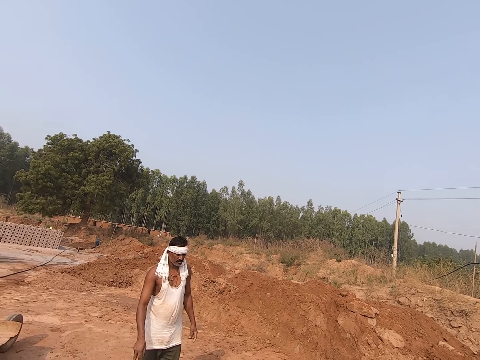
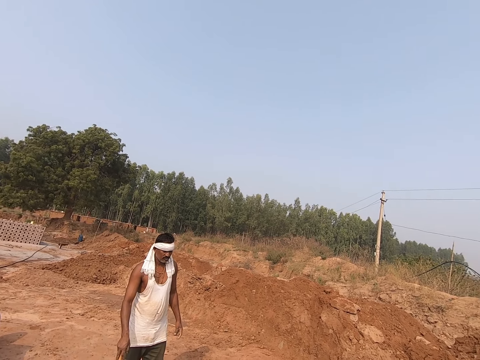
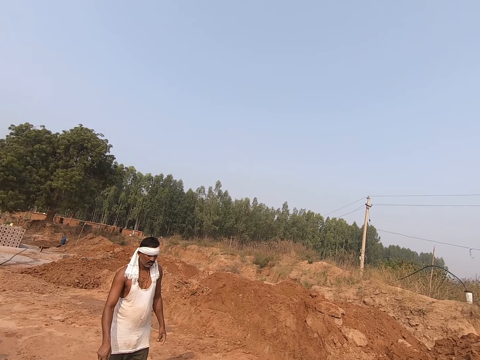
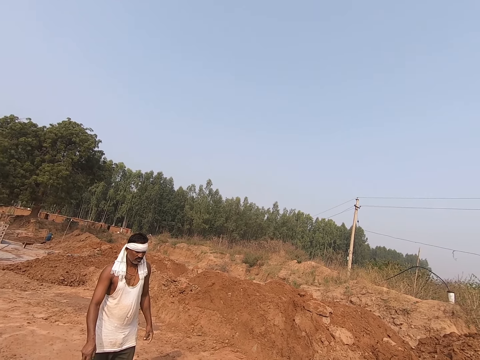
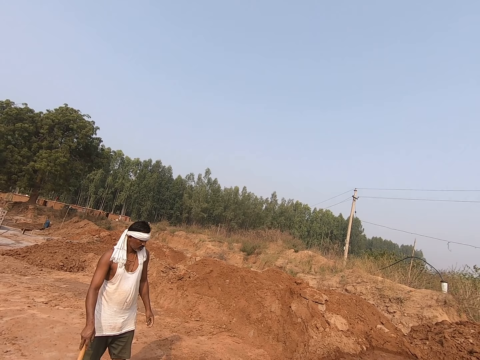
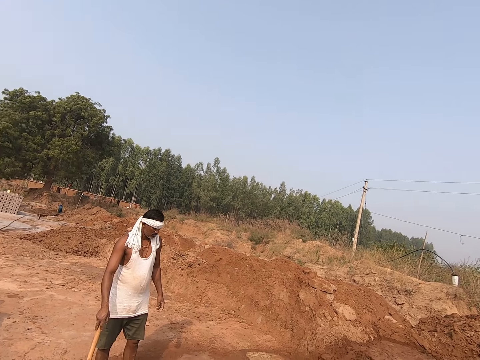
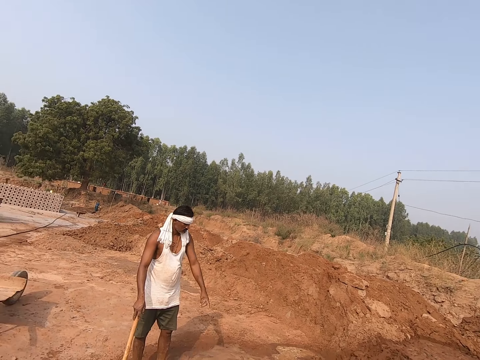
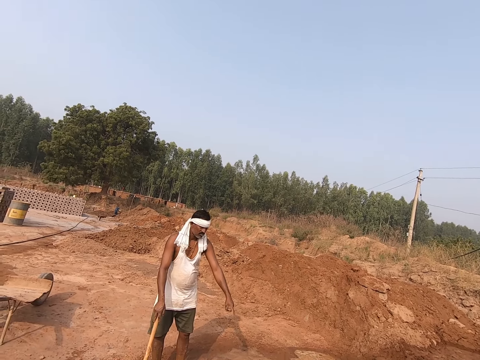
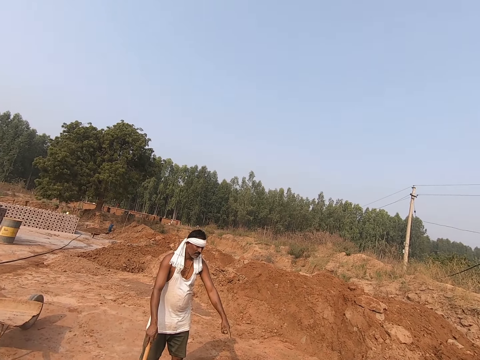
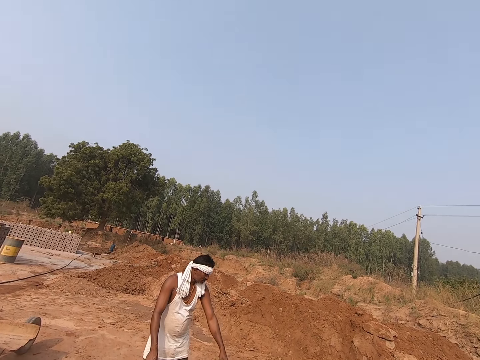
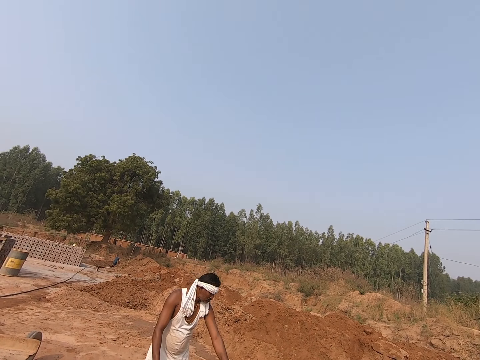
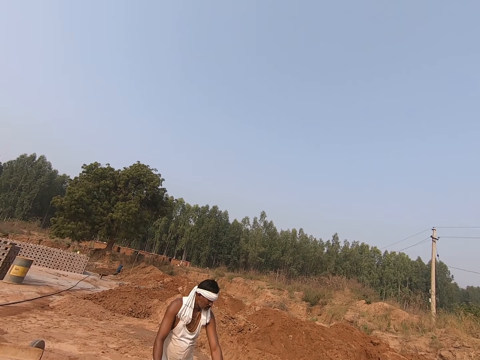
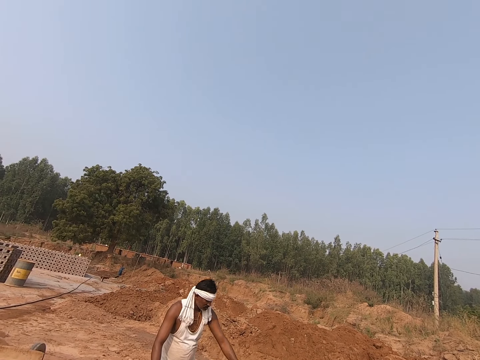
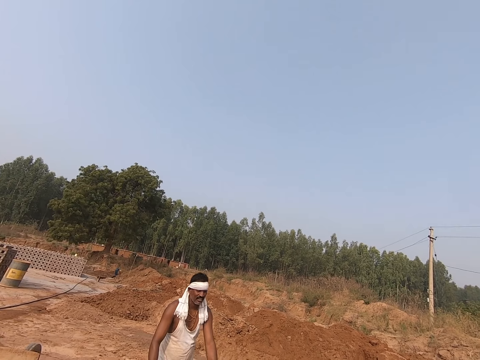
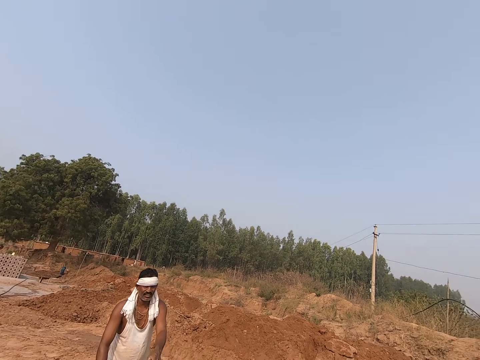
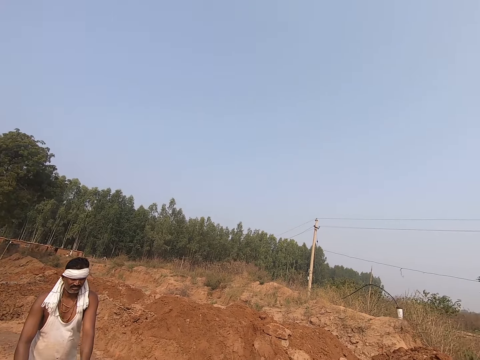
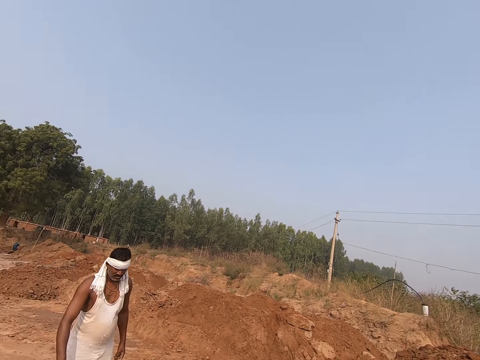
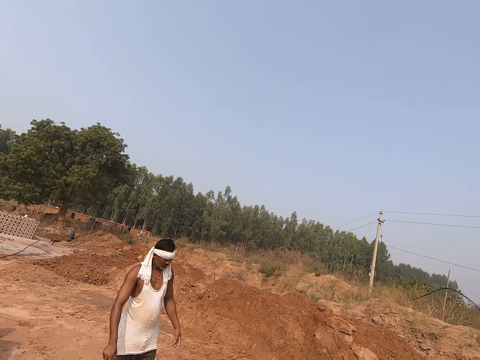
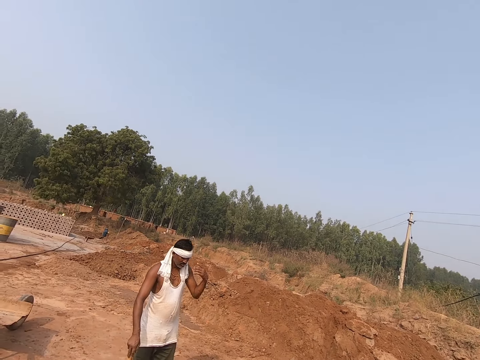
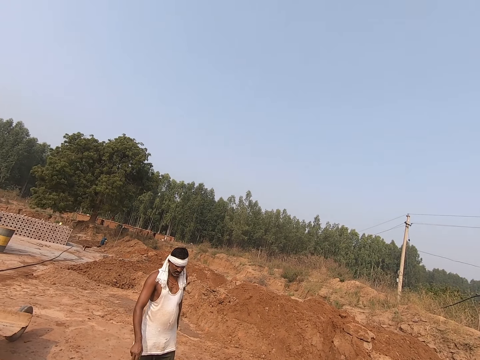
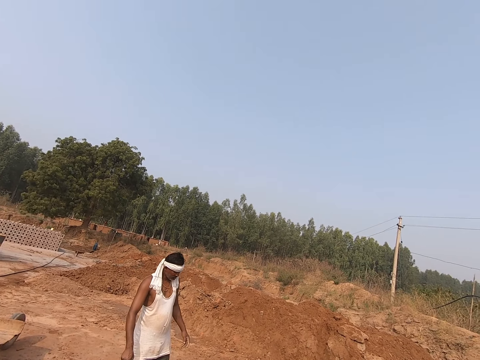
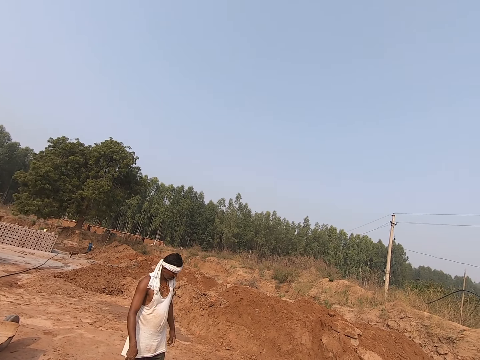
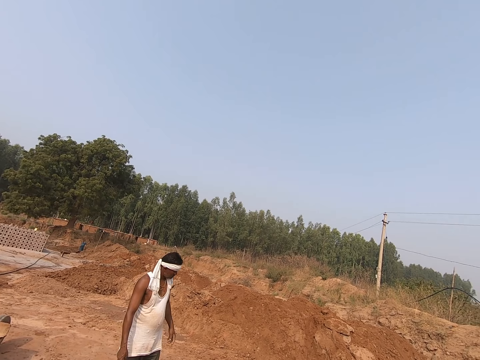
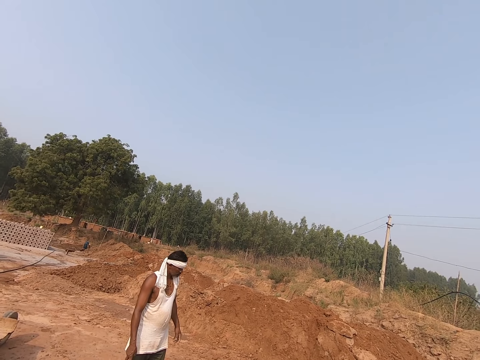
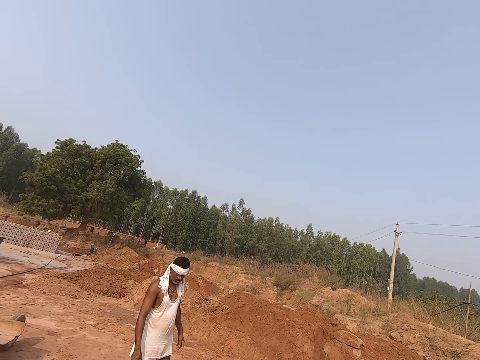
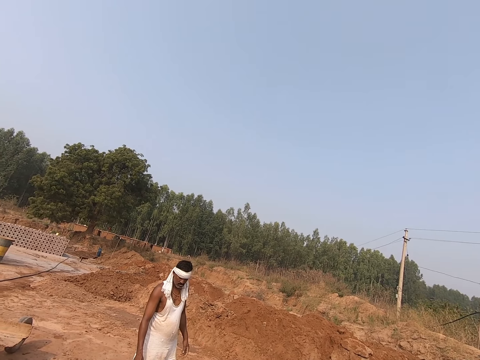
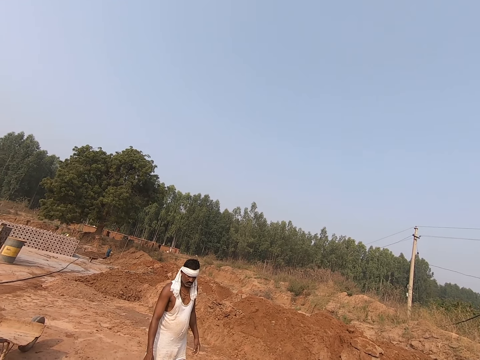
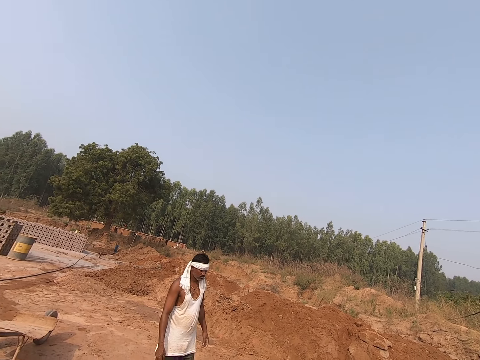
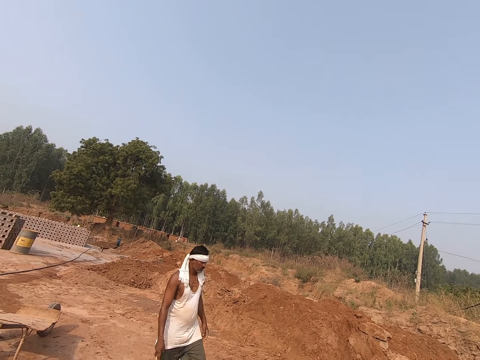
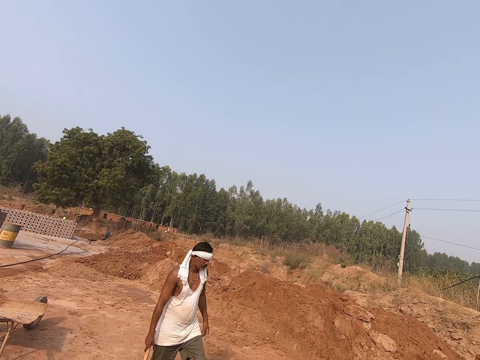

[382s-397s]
The camera wearer pours water on the mud. They look around.

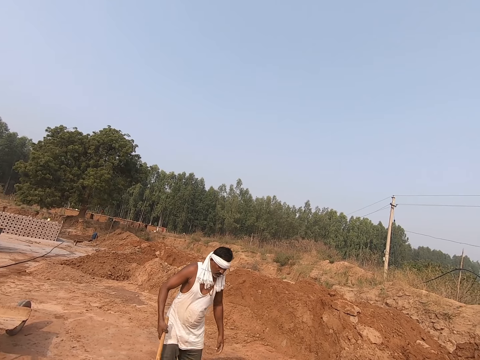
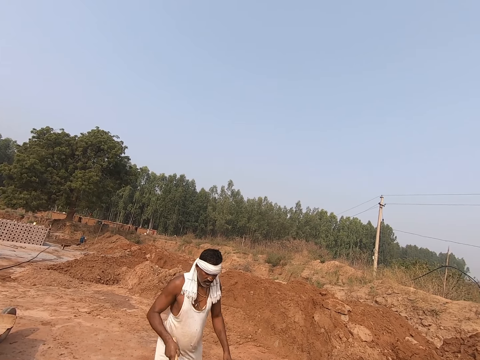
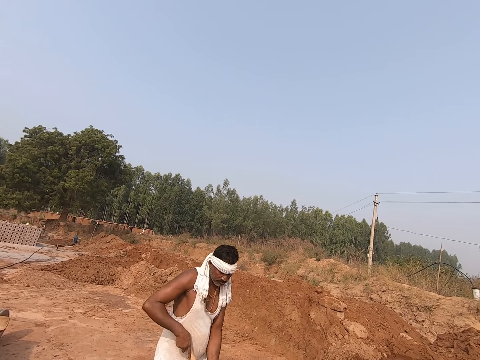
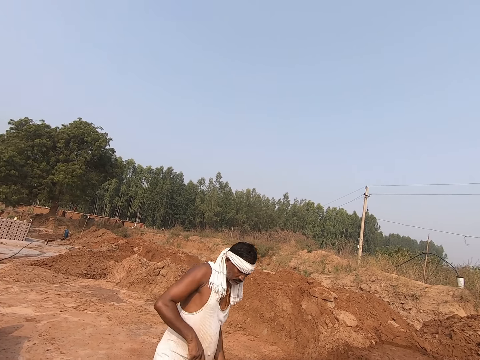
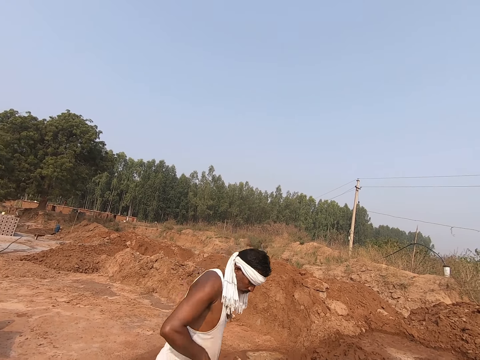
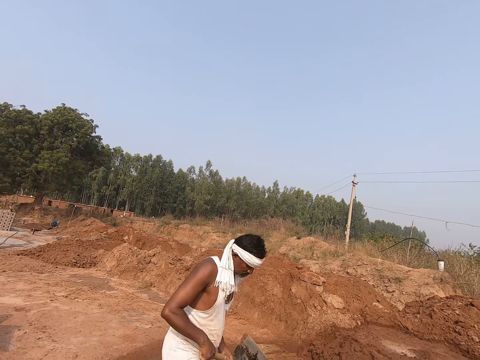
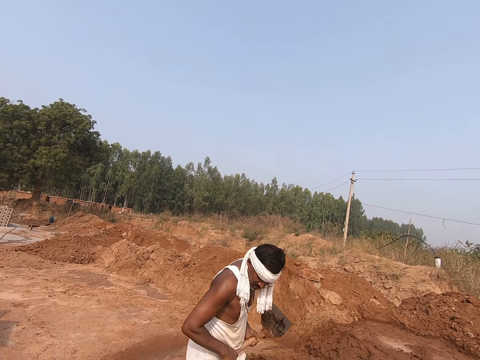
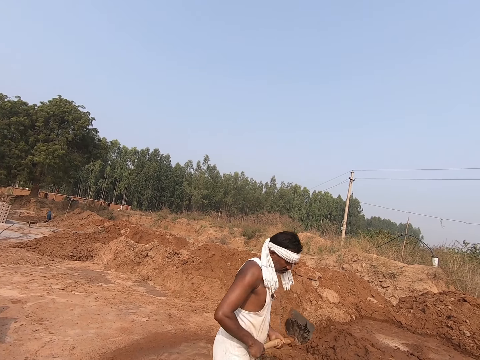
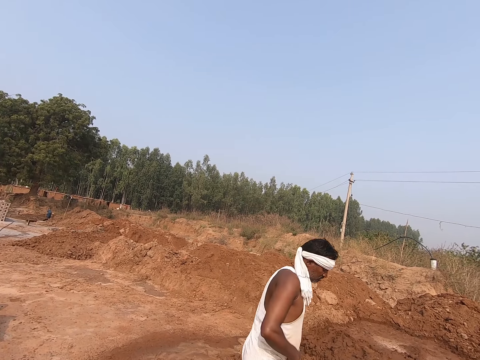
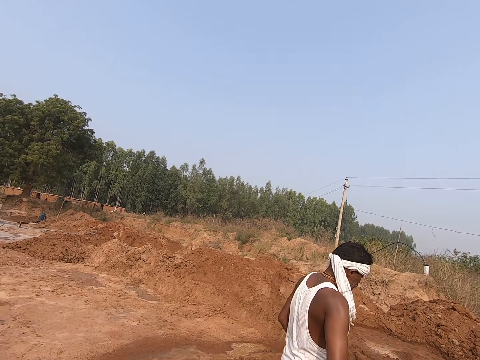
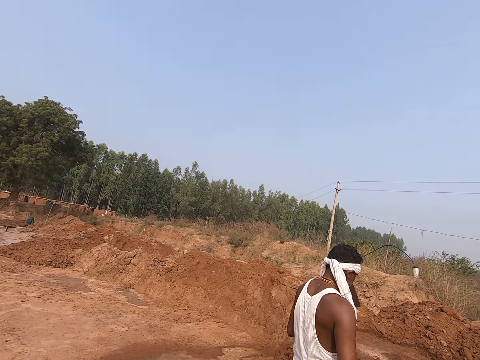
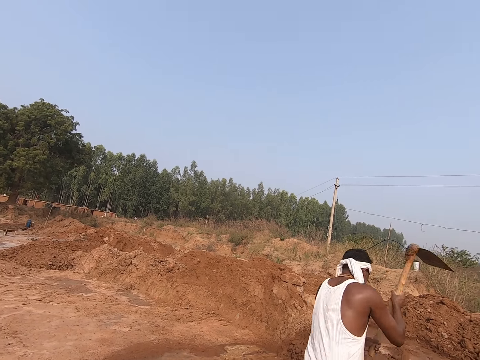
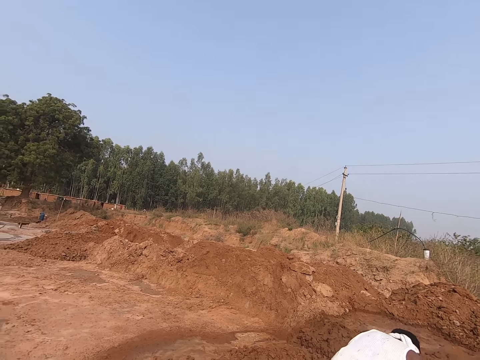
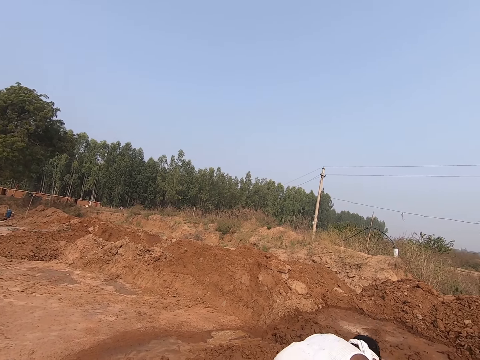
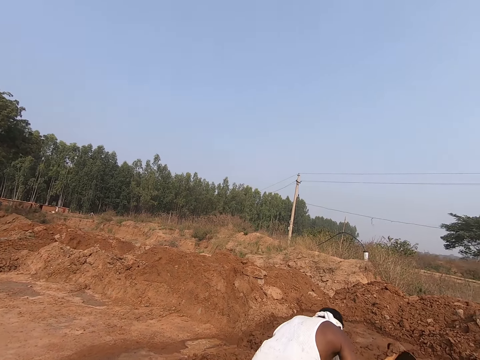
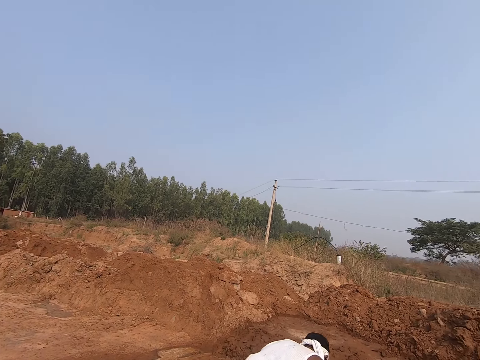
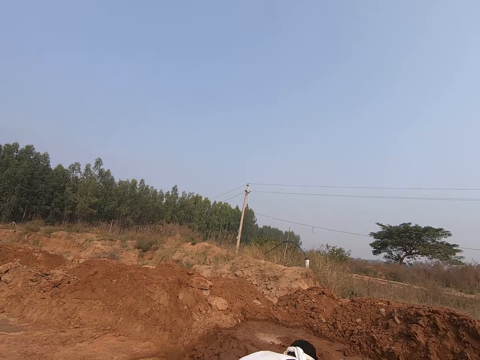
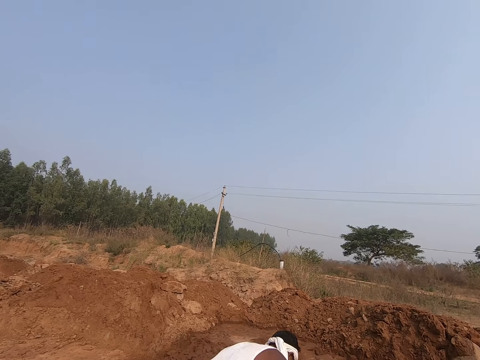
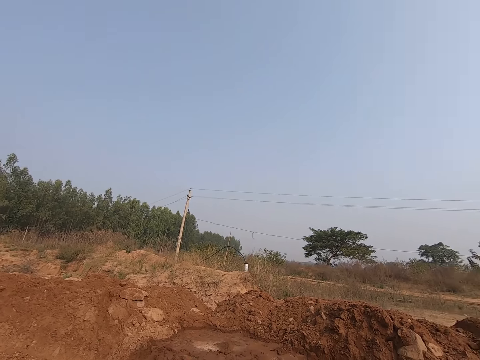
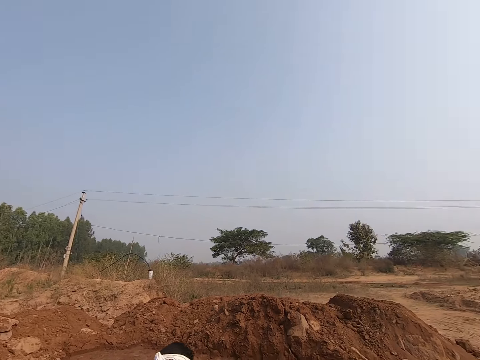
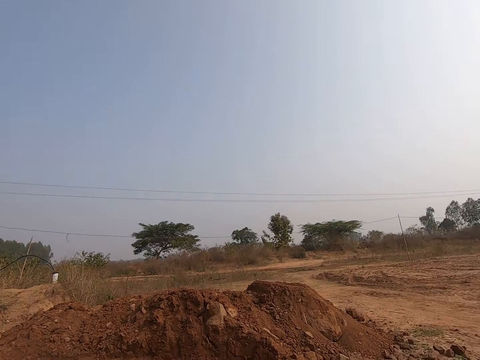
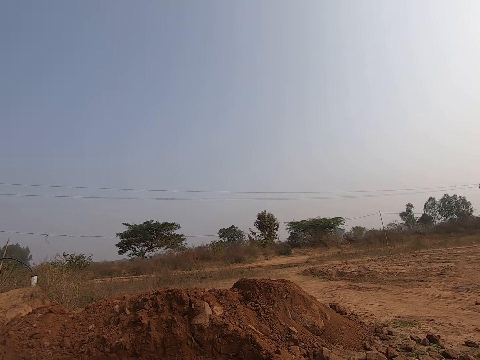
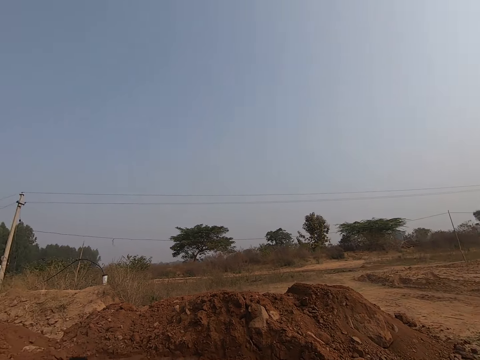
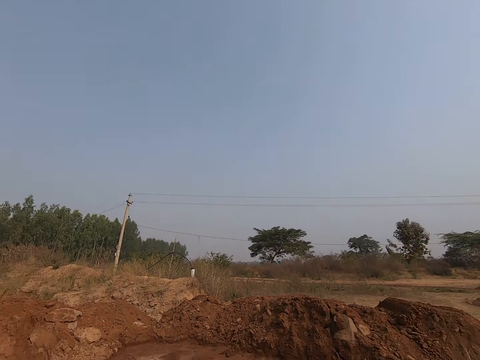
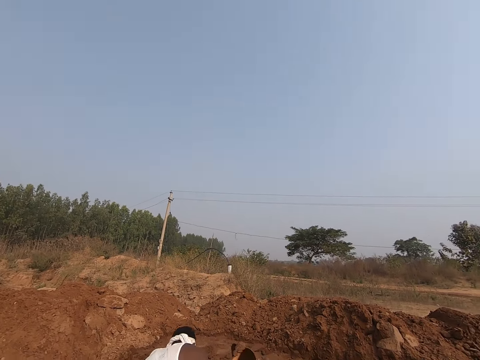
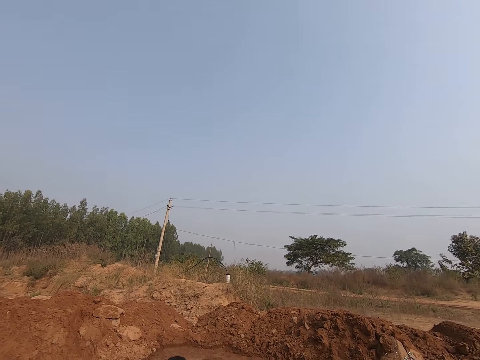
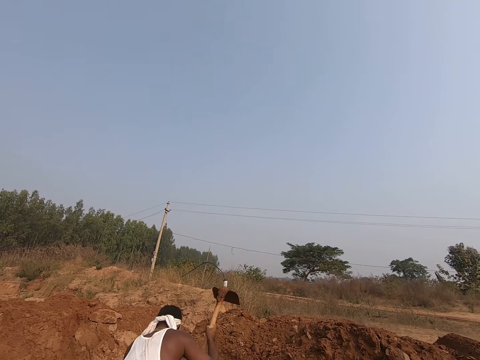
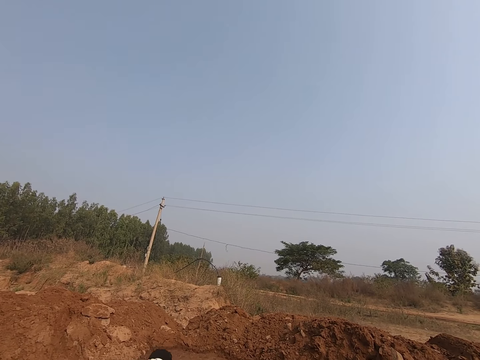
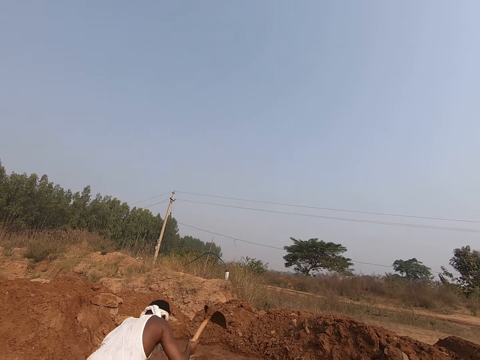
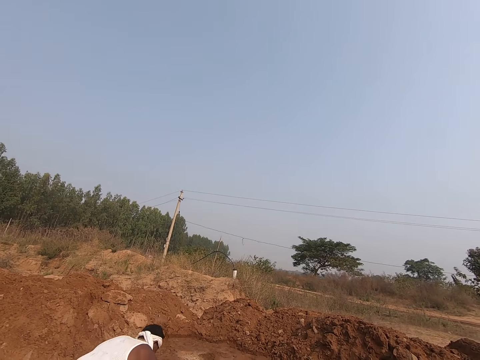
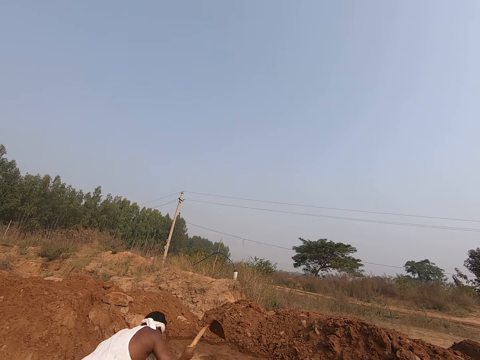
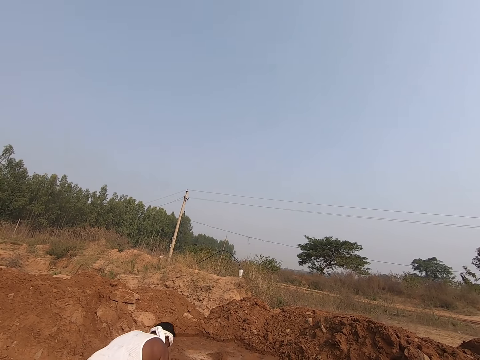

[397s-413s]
A man mixes the mud. The camera wearer looks around.
